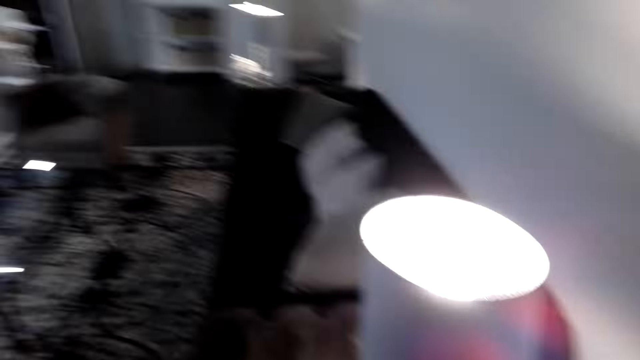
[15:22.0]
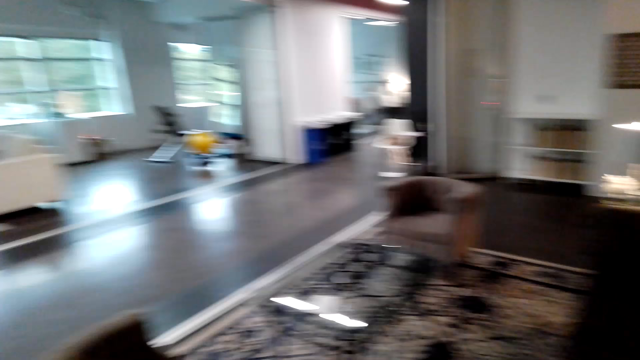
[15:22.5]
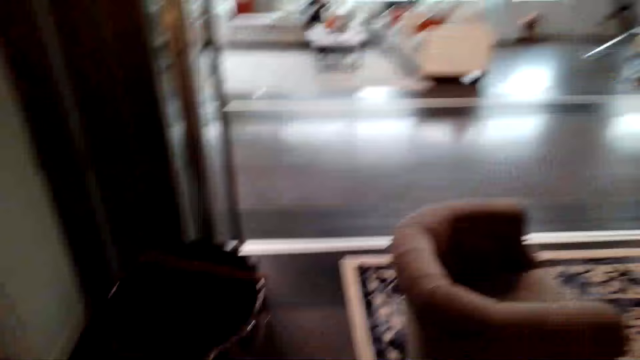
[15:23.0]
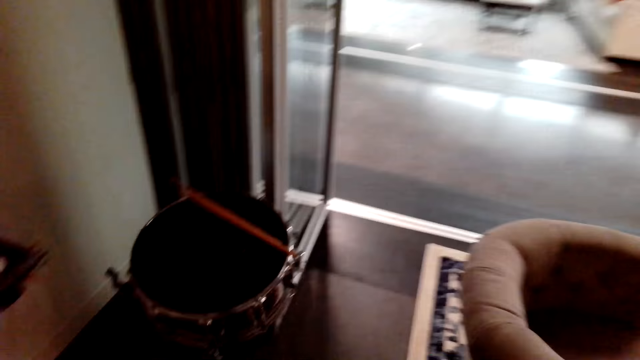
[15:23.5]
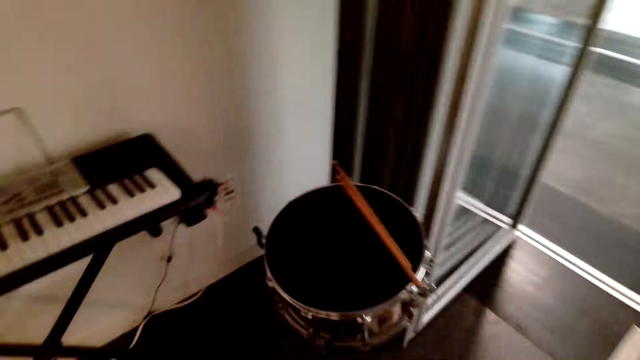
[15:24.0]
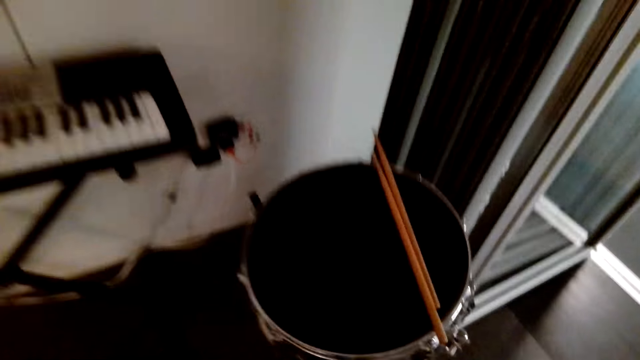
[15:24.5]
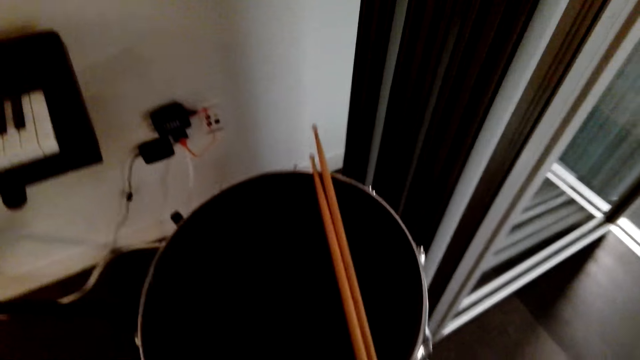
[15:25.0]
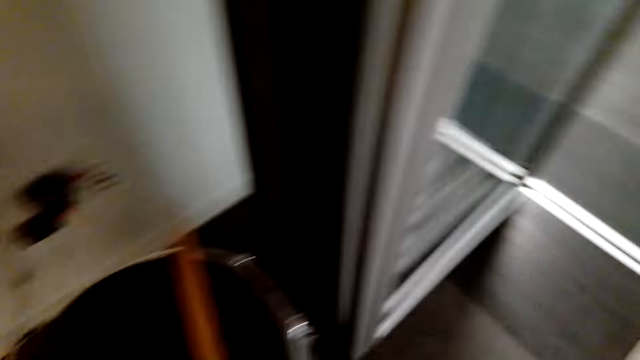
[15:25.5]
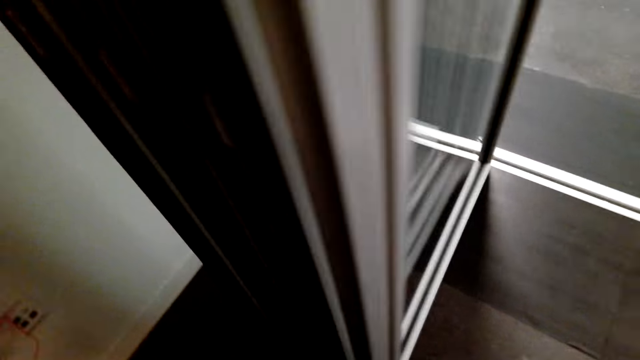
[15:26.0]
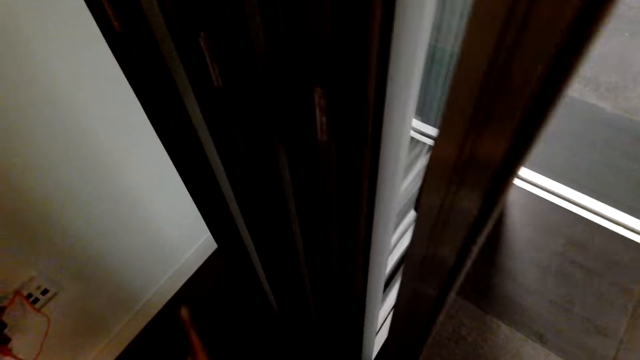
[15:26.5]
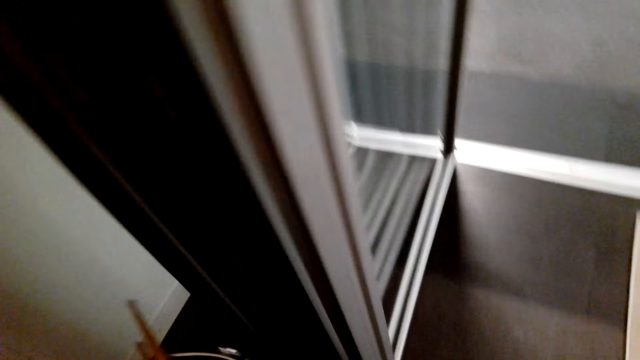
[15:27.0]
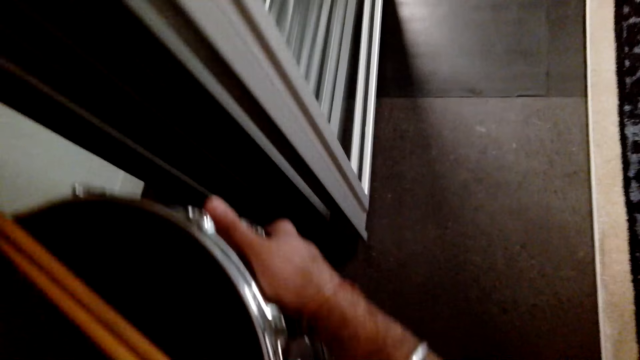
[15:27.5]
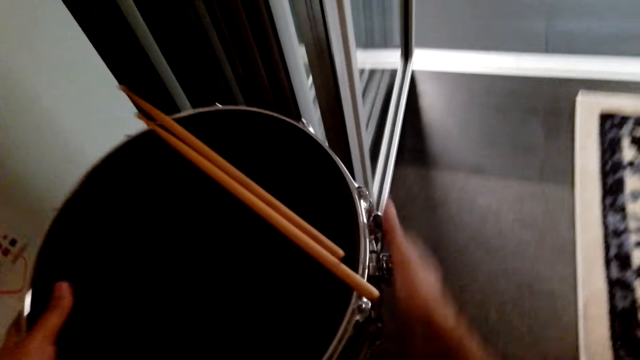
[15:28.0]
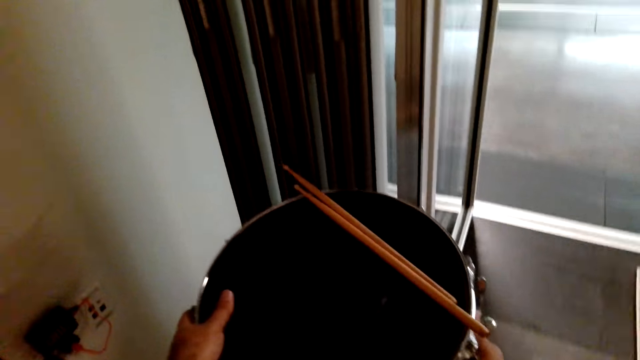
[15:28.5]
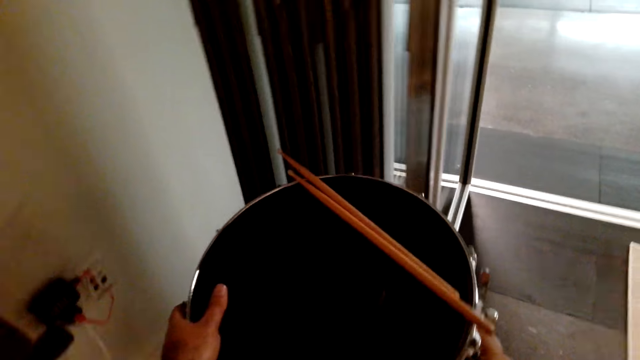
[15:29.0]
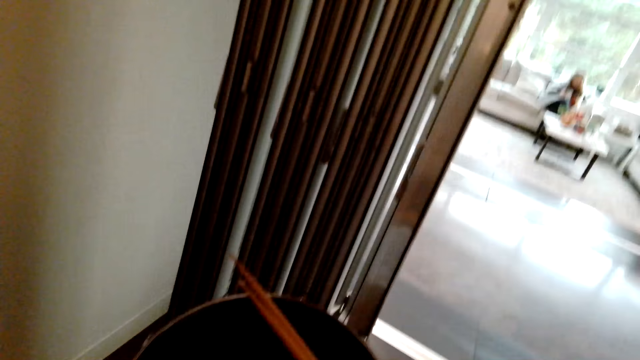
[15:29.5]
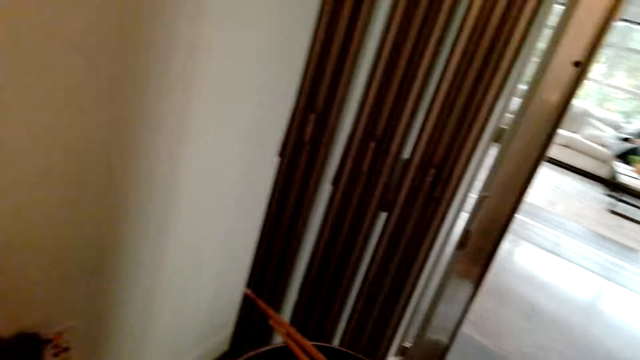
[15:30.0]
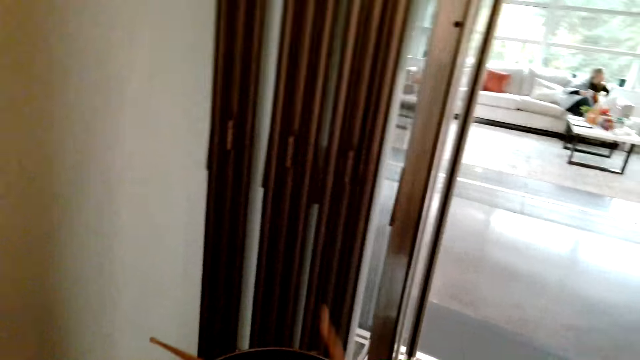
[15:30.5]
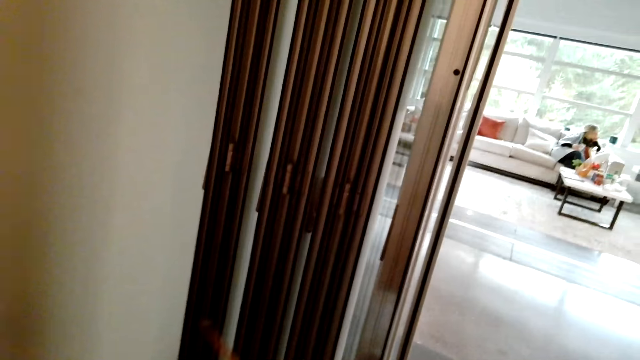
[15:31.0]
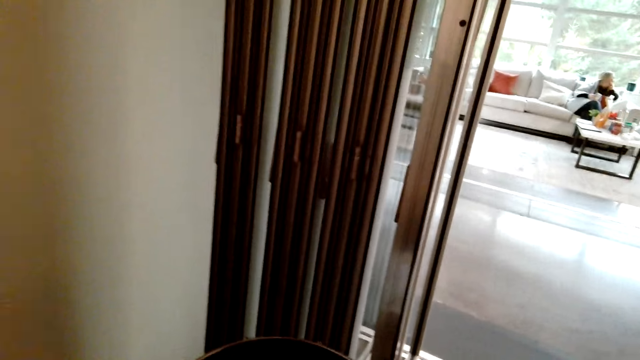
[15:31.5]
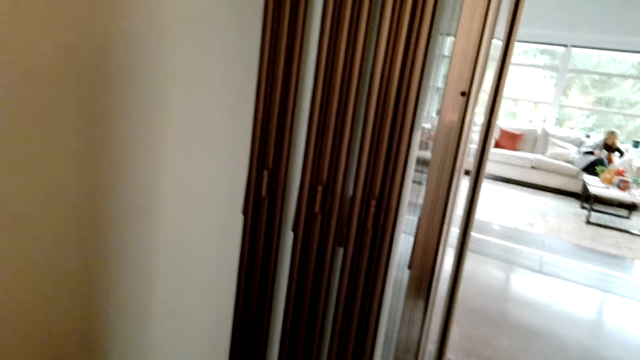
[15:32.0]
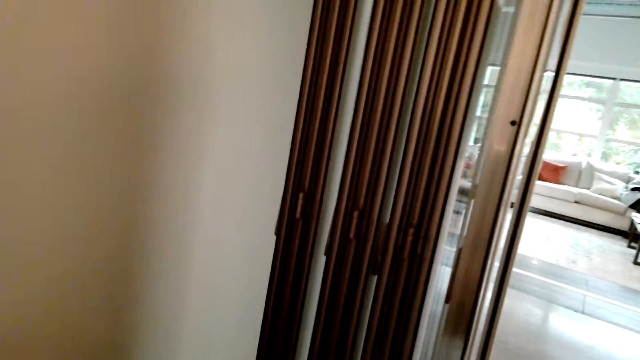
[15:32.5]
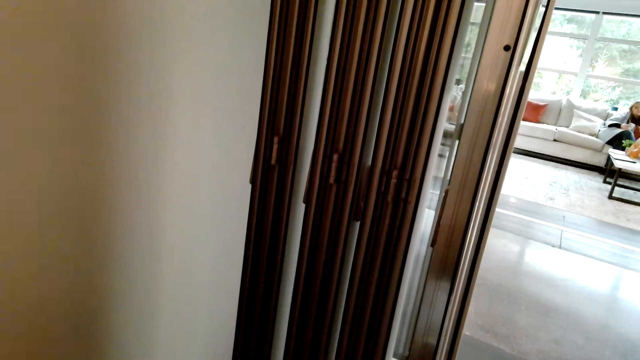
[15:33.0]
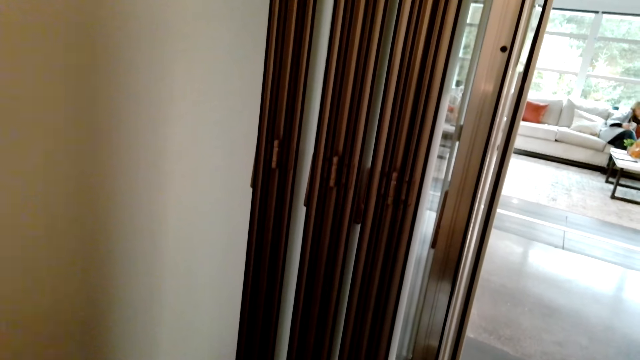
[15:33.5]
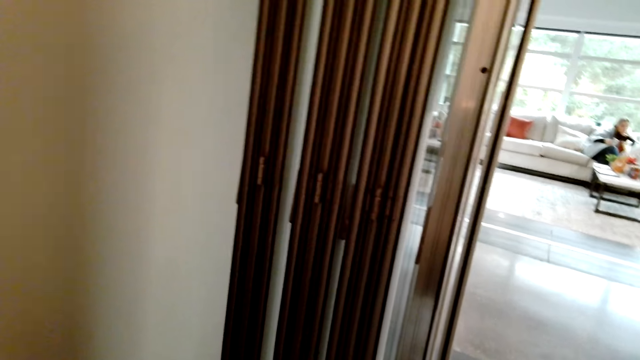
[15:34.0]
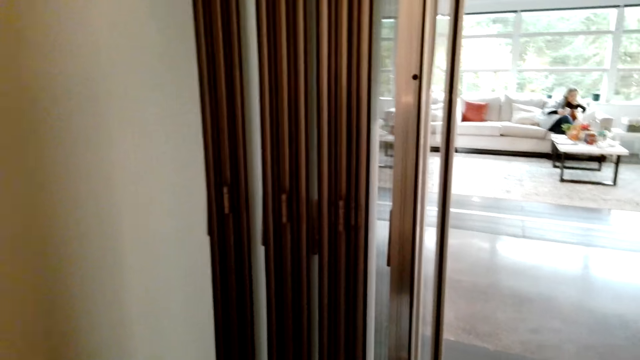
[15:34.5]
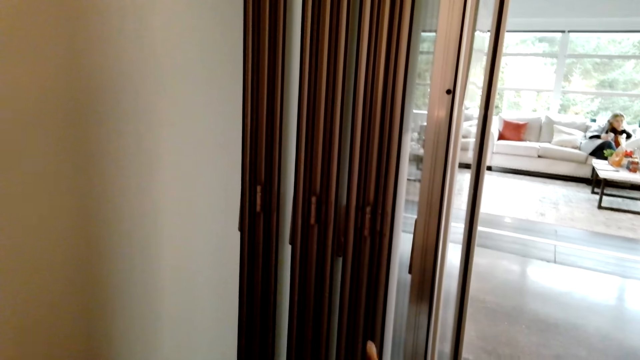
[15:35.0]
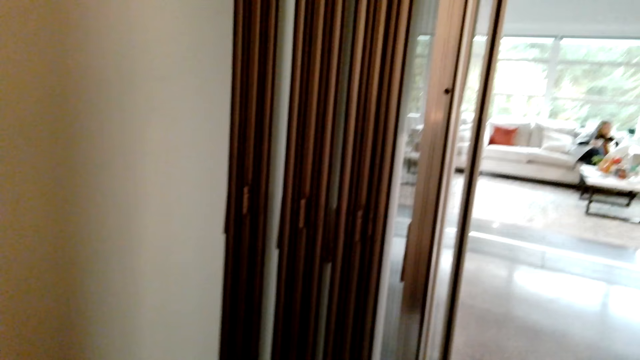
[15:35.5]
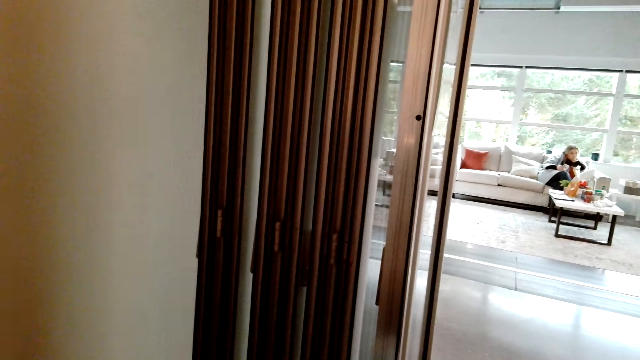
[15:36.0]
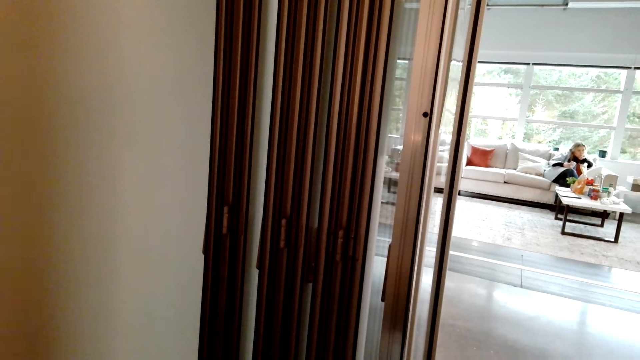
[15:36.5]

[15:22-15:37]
The camera wearer looks around the house. He moves his chair. He moves the drum. He touches the drum. He picks up the drumming sticks. He drops a drum stick. He hits the drum with the drum sticks.

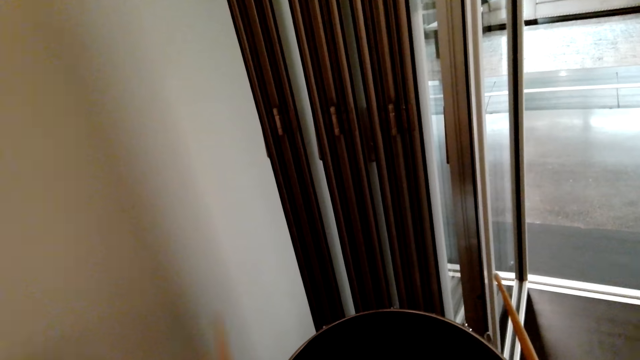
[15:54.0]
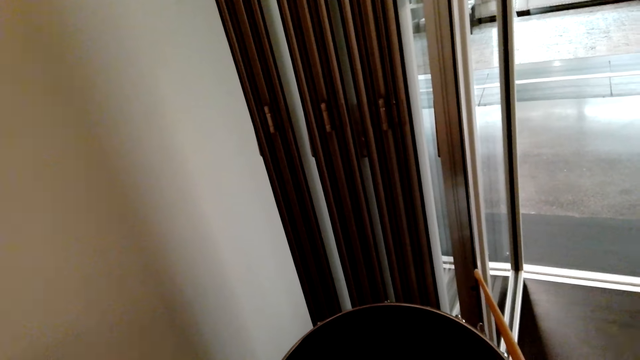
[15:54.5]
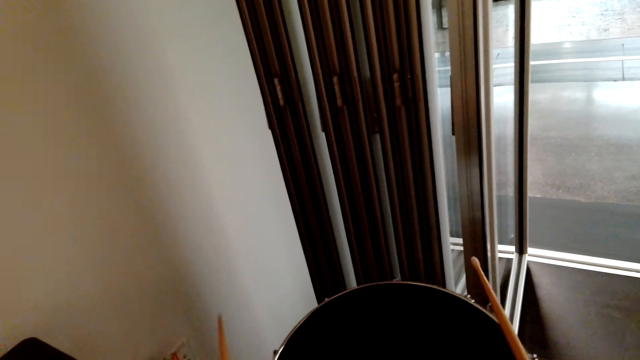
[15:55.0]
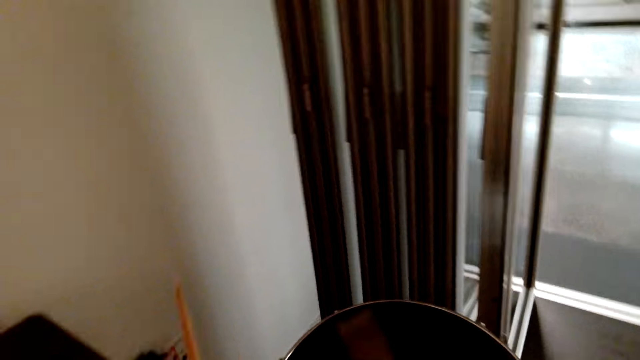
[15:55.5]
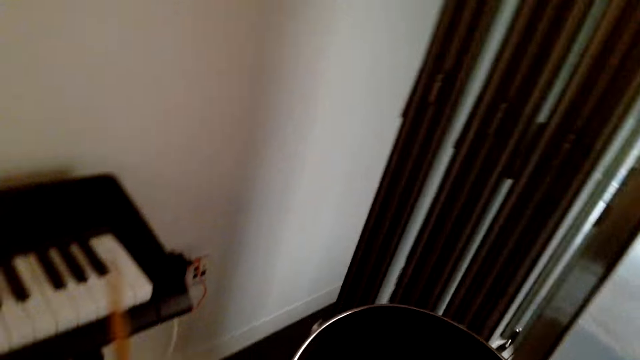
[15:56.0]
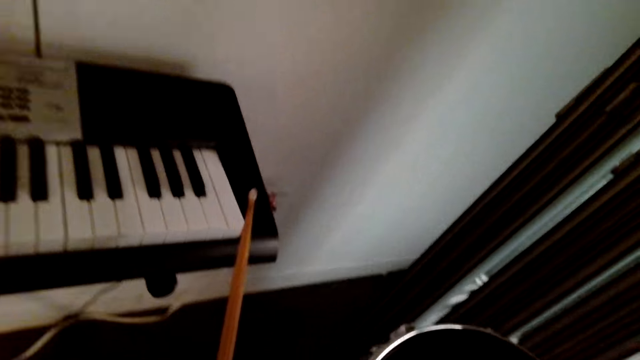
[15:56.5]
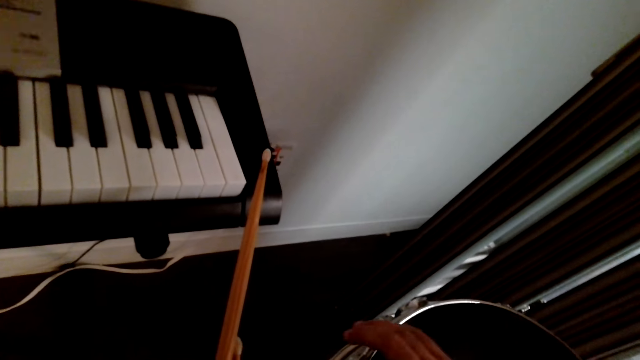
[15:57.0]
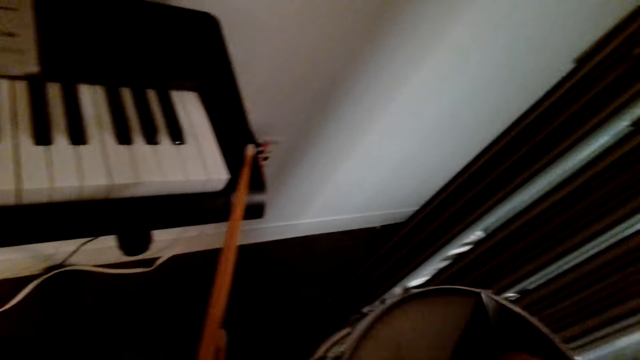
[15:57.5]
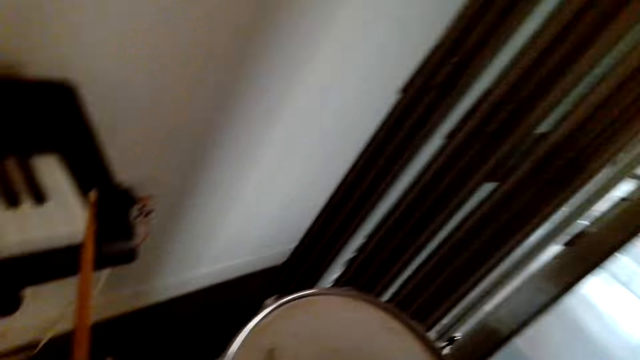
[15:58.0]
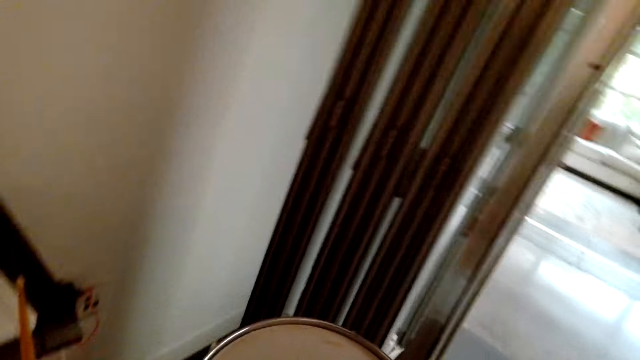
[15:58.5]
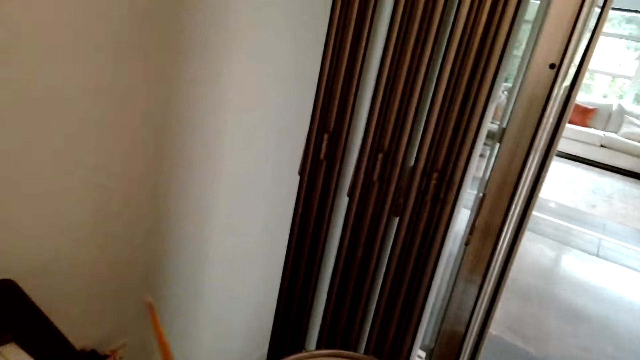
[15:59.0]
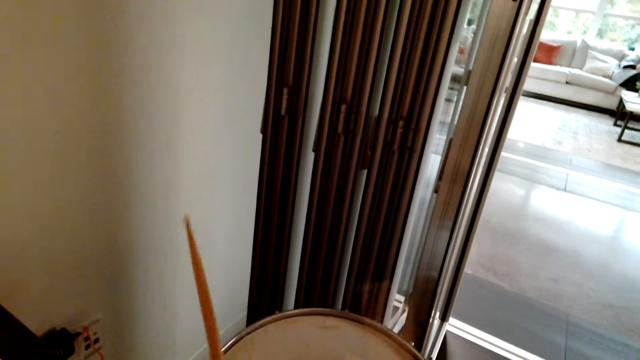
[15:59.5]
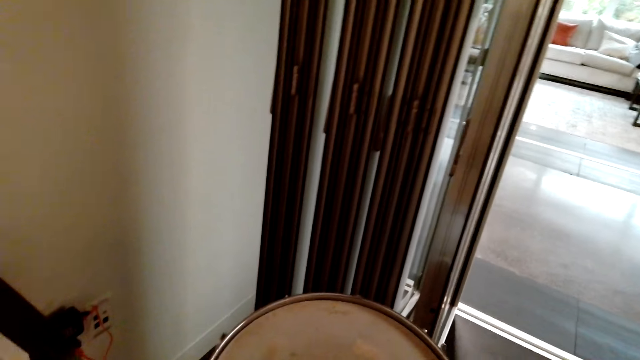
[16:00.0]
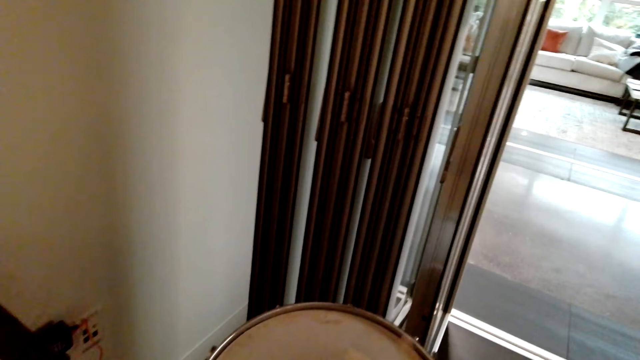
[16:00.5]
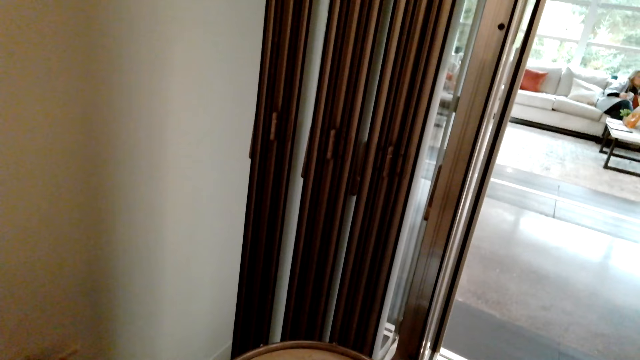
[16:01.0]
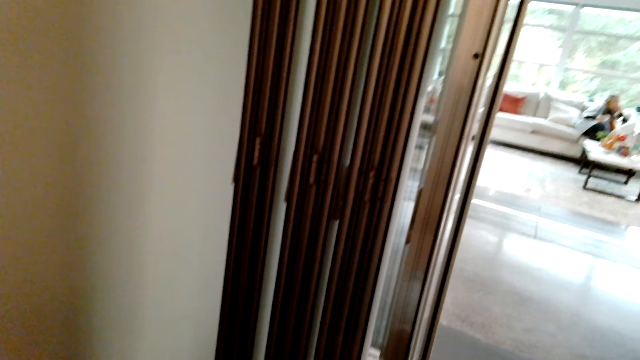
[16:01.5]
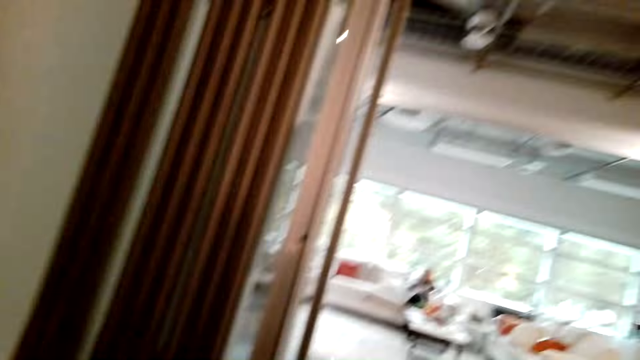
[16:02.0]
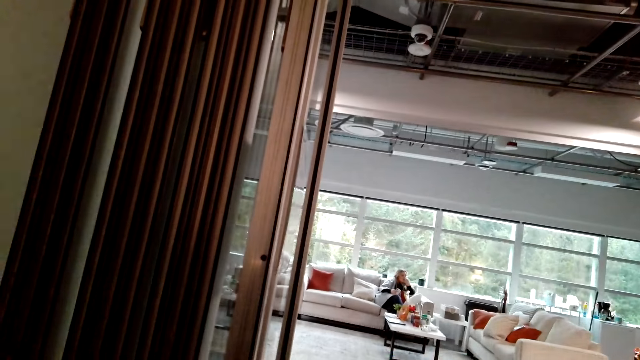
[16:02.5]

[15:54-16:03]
The camera wearer holds the drum sticks. They hit the drum with the drum sticks. They remove a cover from the drum. They hit the drum with the drum sticks.
